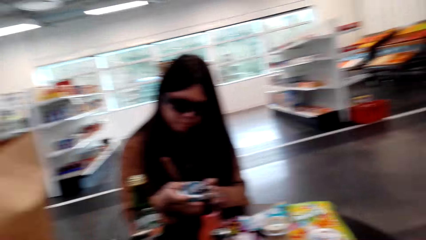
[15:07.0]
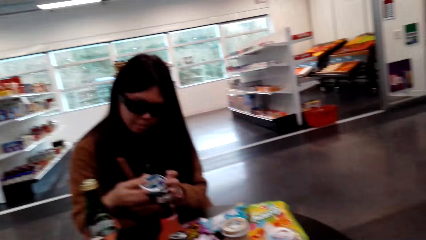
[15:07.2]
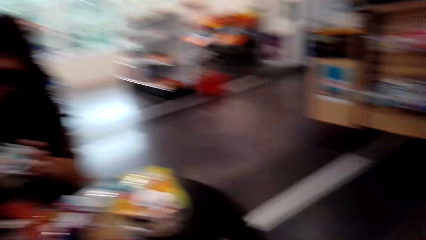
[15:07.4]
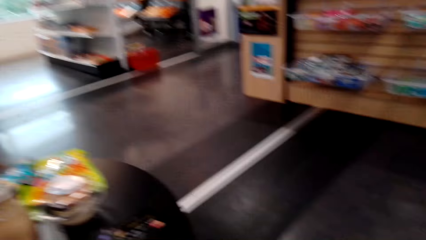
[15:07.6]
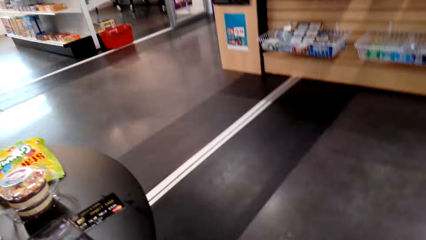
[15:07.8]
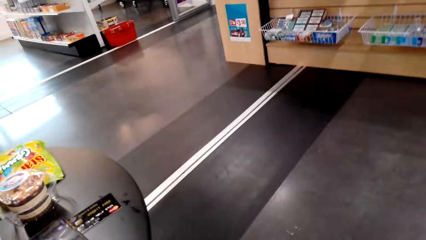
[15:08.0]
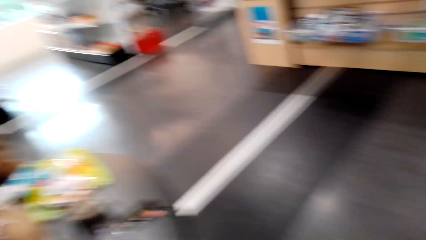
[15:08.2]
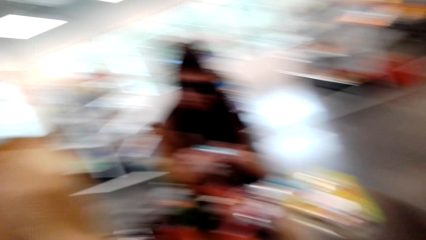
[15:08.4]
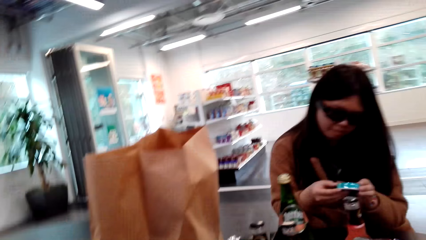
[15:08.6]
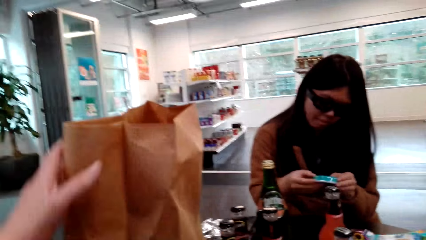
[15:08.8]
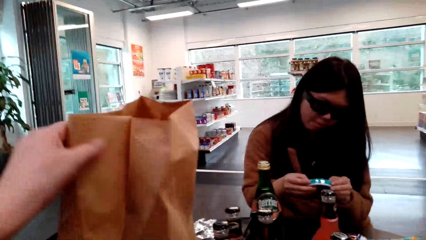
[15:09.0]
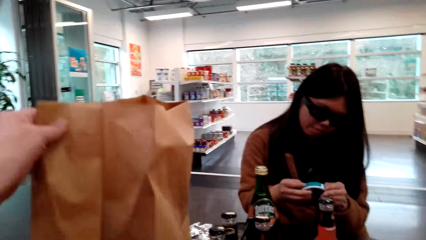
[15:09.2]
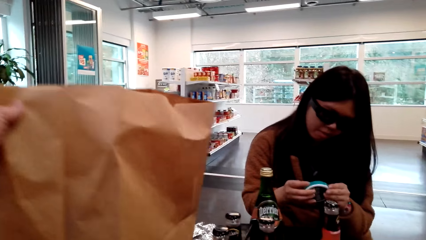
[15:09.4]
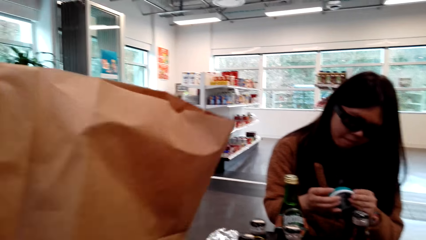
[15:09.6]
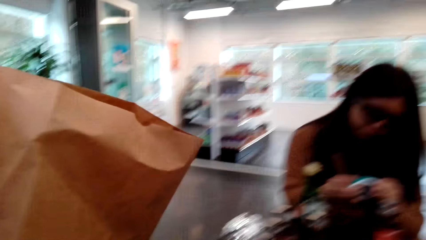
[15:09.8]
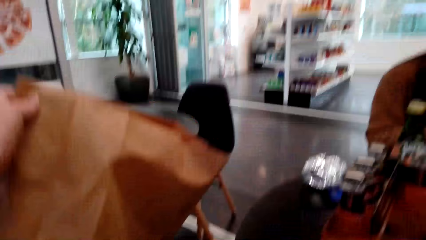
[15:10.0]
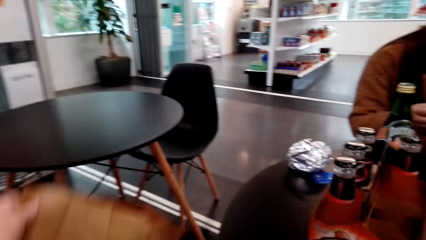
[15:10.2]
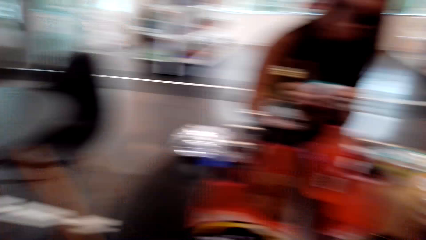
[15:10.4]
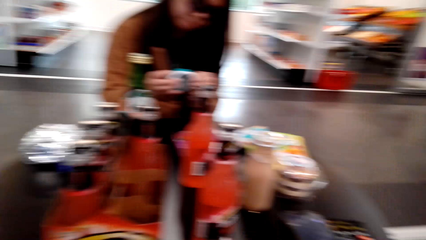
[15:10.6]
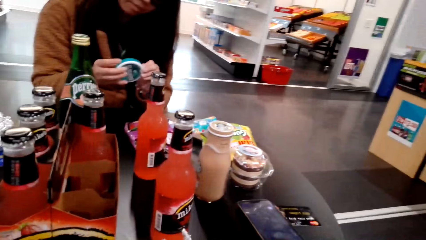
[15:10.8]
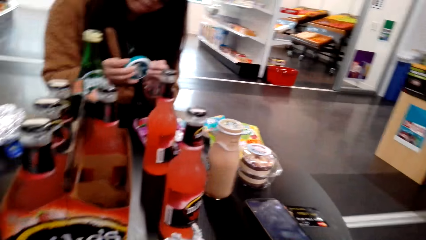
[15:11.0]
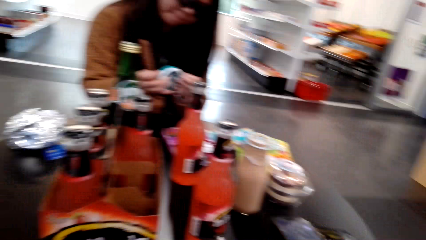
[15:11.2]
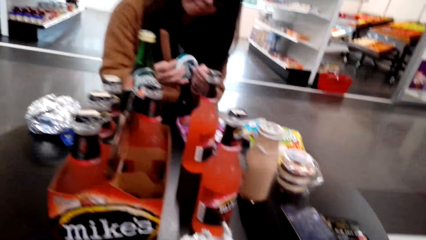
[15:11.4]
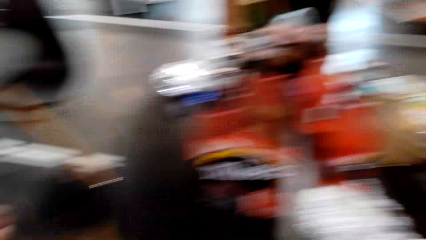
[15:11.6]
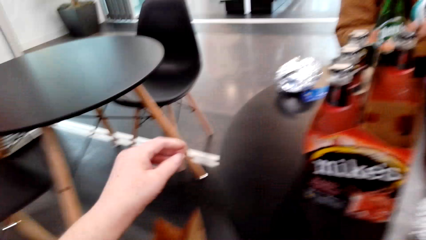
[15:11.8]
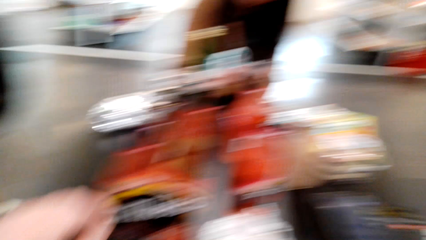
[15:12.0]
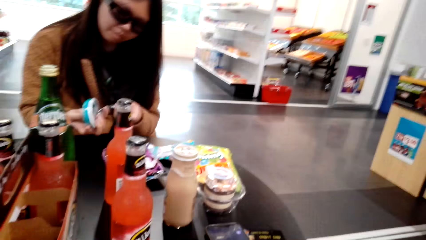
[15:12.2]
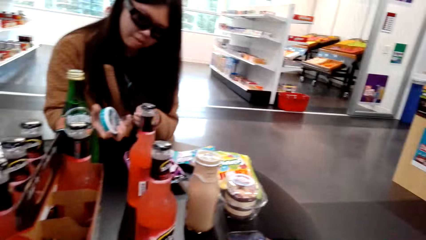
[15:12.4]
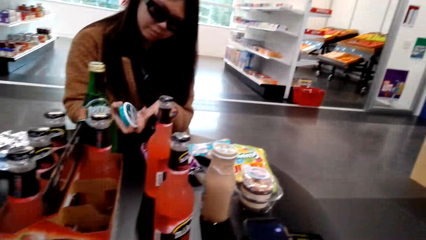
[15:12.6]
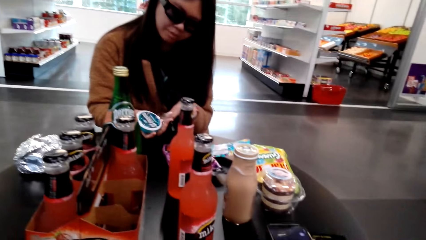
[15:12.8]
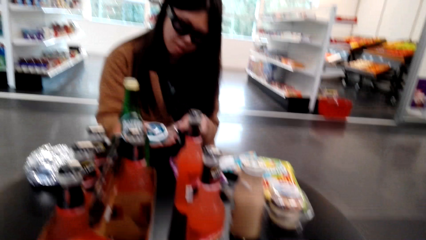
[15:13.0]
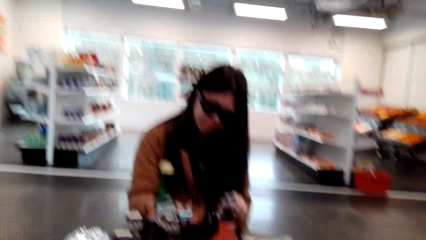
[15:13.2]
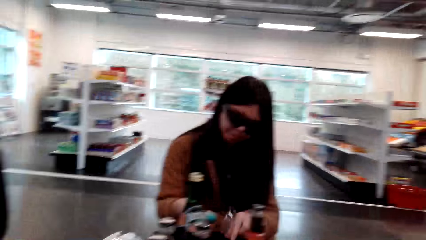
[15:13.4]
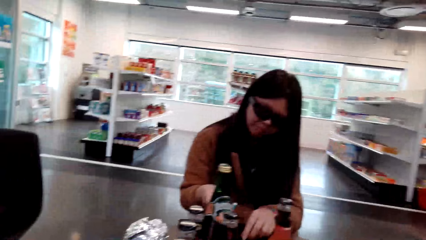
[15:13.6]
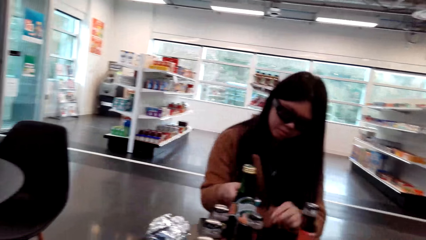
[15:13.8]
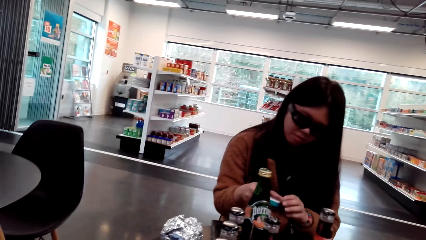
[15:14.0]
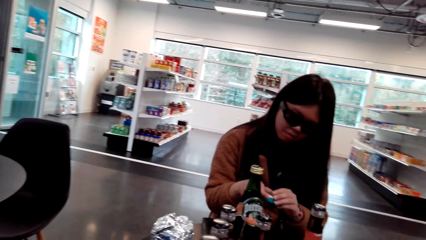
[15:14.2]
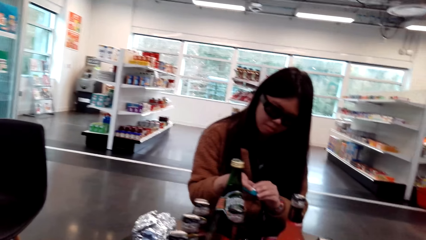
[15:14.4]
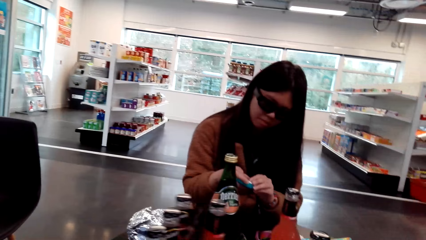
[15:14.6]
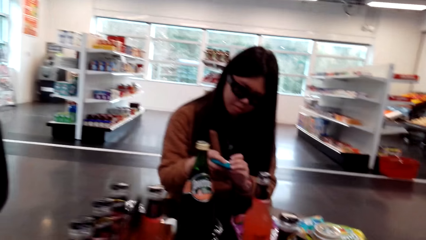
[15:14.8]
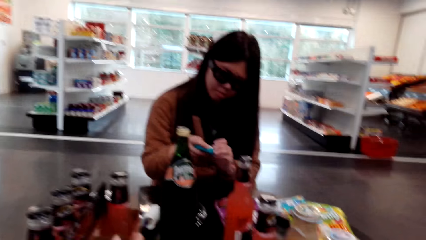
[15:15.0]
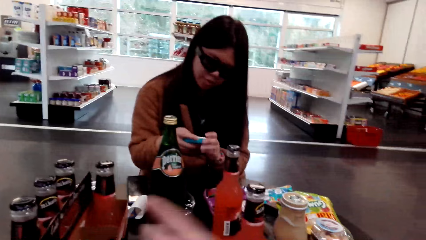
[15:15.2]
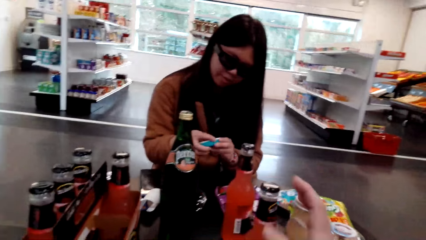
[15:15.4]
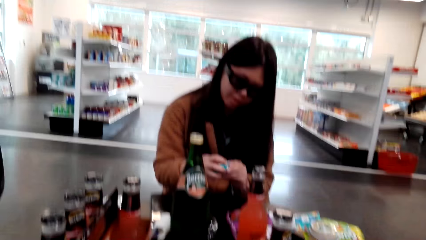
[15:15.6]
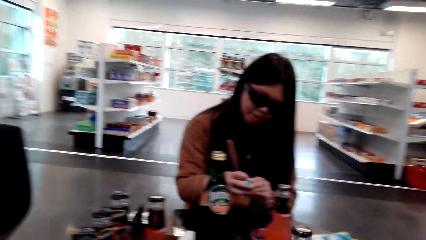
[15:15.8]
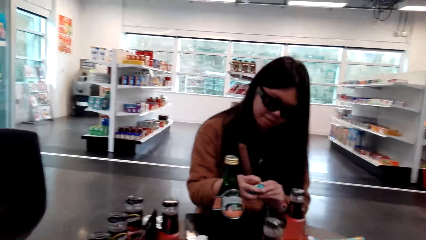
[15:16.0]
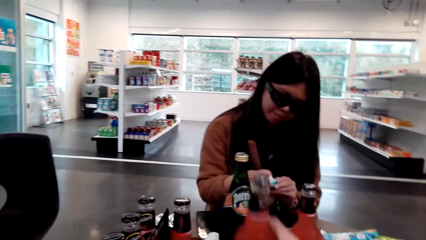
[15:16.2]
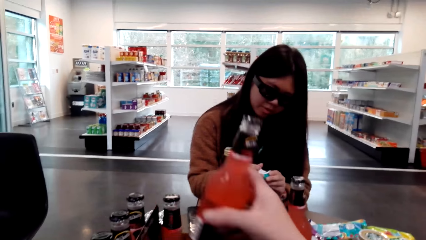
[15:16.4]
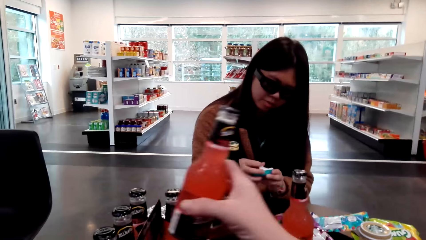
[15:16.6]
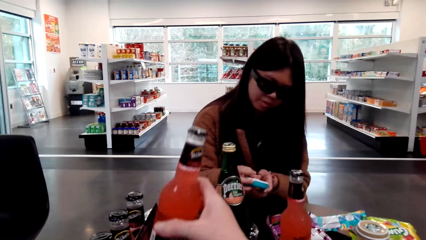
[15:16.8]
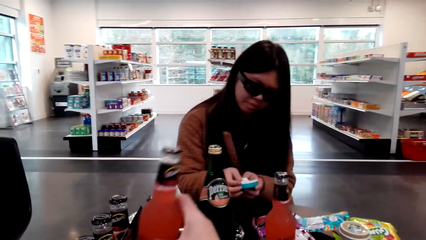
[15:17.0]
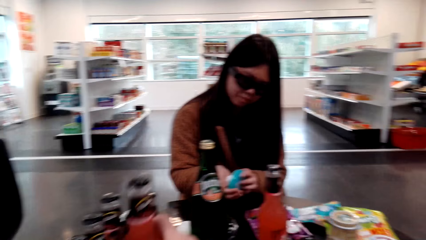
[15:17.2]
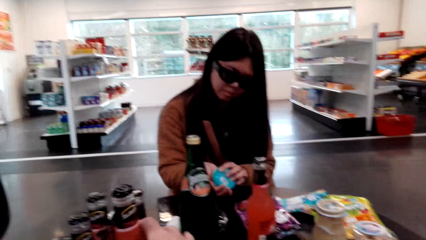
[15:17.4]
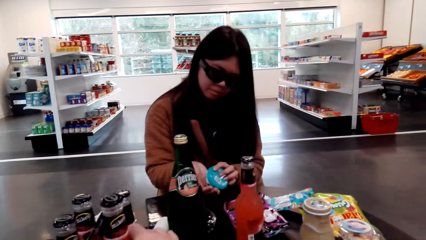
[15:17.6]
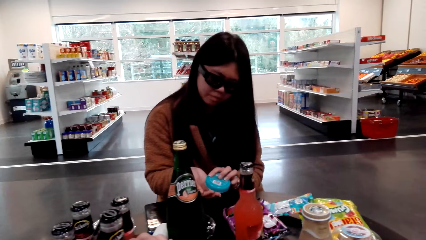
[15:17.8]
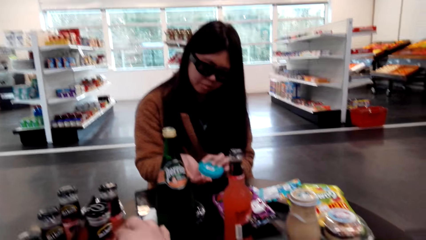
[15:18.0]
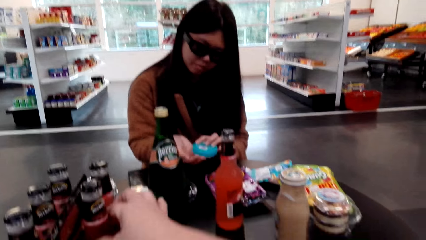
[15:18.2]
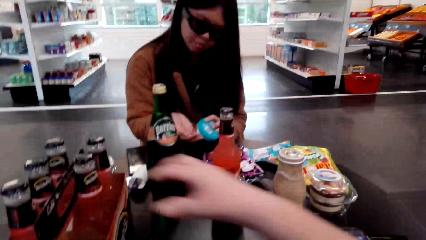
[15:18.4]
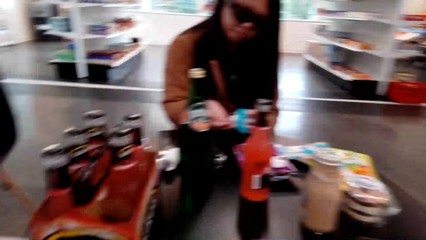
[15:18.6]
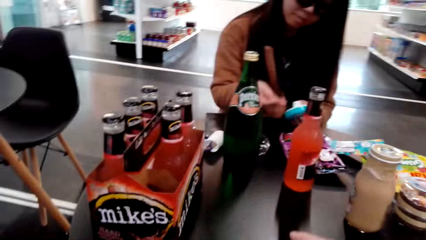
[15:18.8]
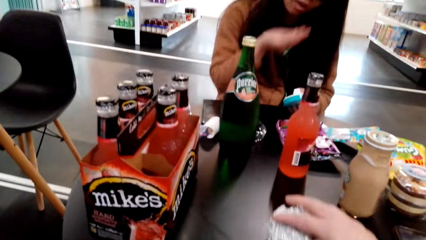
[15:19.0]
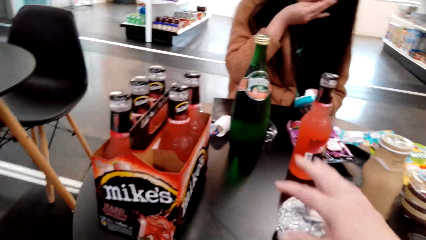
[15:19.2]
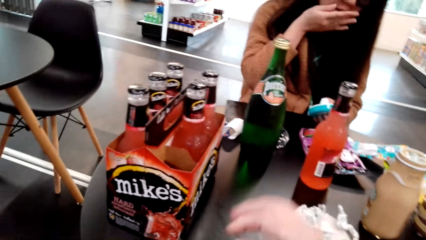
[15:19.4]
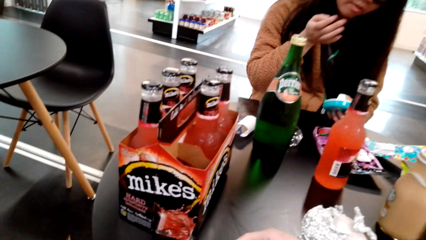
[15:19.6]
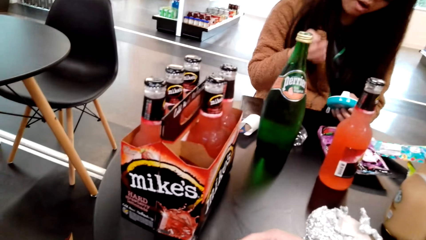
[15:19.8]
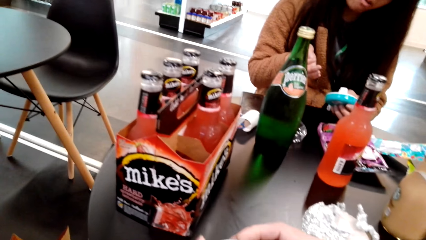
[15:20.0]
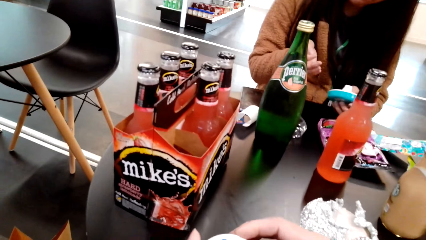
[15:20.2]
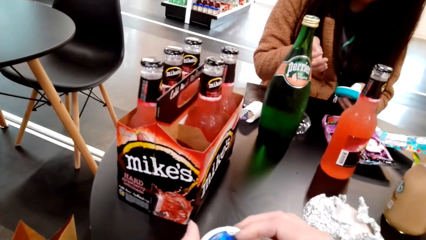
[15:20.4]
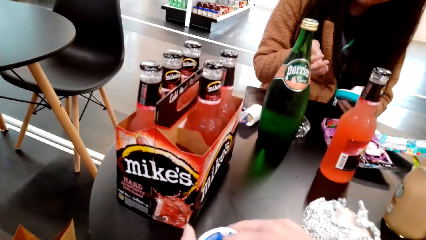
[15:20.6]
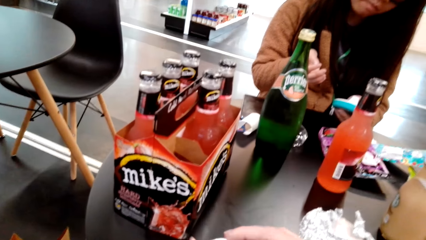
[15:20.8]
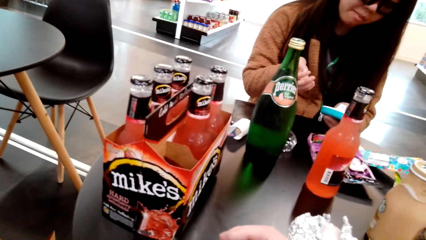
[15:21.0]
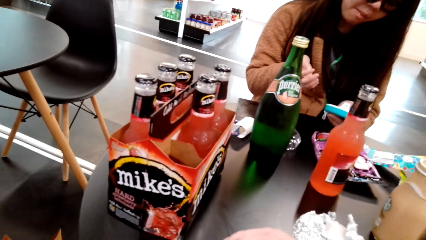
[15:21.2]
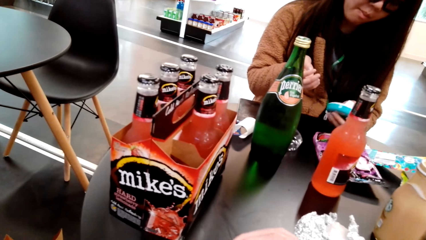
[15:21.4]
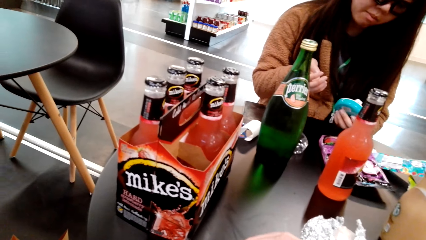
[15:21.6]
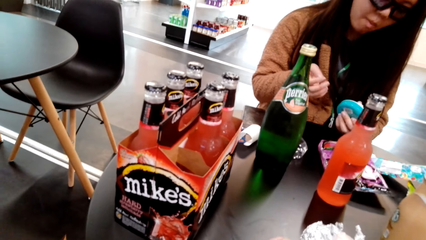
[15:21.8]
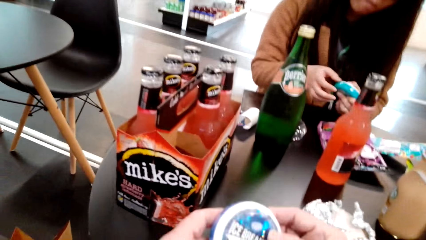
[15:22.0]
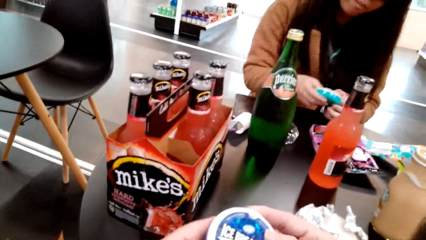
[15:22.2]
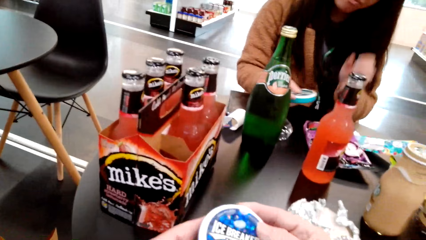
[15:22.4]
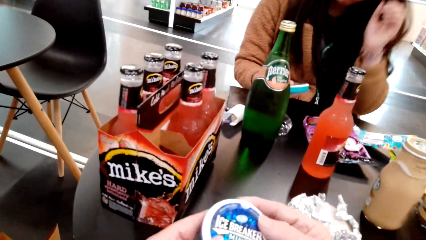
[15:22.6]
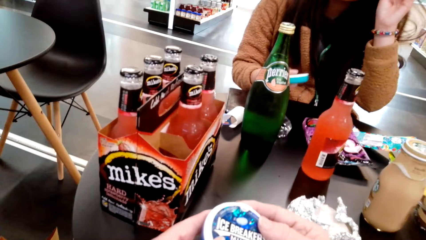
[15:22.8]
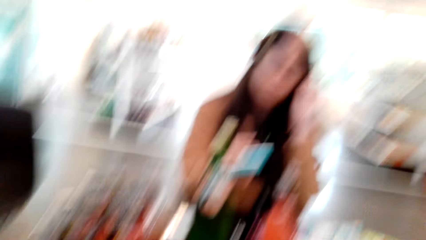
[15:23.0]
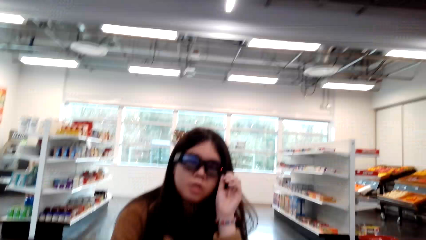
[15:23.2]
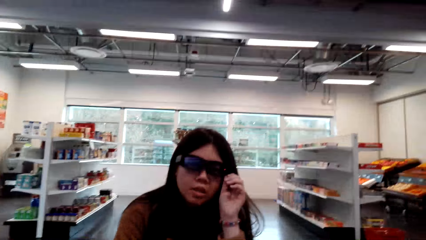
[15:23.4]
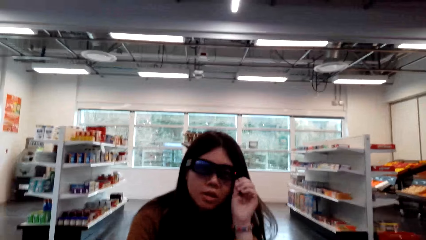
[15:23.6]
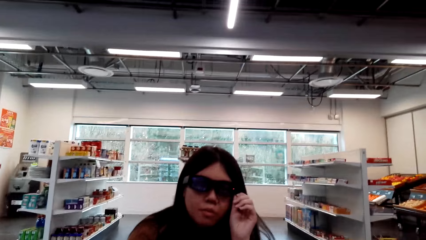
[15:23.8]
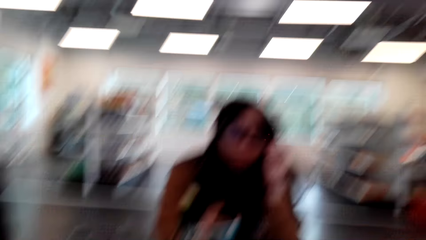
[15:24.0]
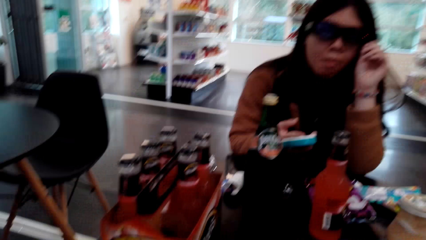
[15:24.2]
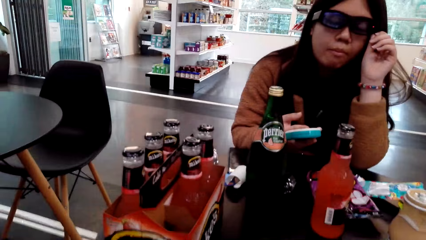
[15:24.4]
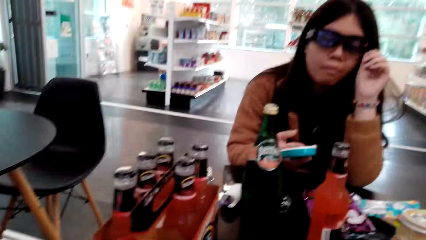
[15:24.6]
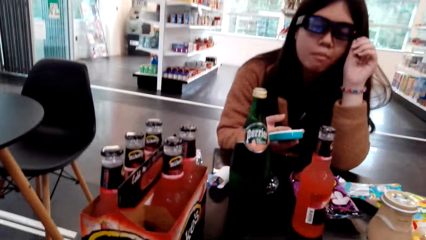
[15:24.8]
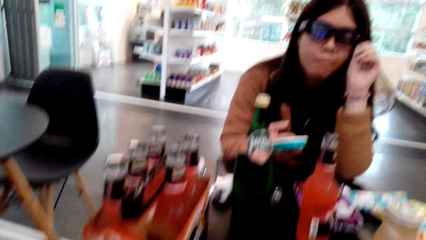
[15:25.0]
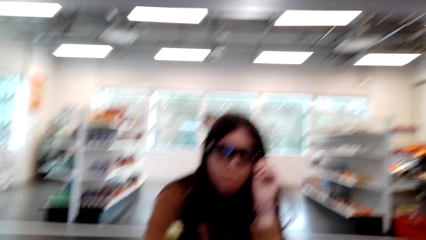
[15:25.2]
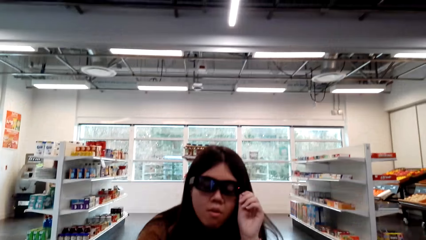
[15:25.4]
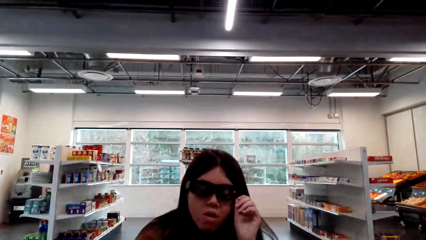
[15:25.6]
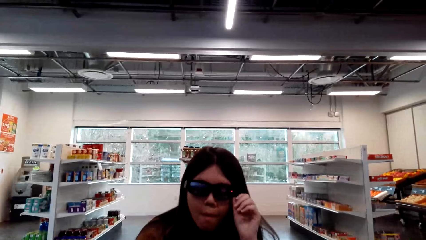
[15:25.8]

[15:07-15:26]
The woman opens something. The camera wearer looks around and gives the woman the mints. They speak to the woman. The woman looks at the mints. The camera wearer places the shopping paper down and removes the carrier bag from the table. They look around and laugh. They talk with the woman. The woman opens something. The camera wearer moves the bottle in the table and holds the bottle. The woman opens the mints and eats the mints. The camera wearer talks with the woman. The woman speaks to the camera wearer.
